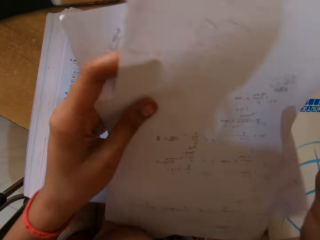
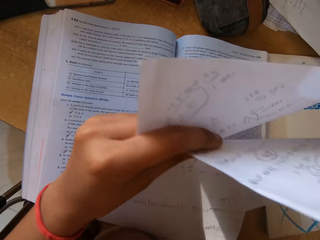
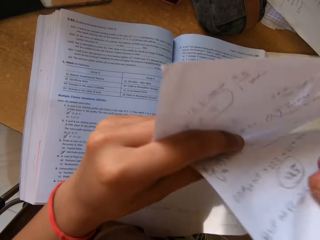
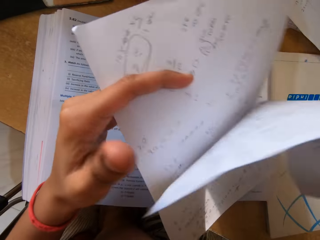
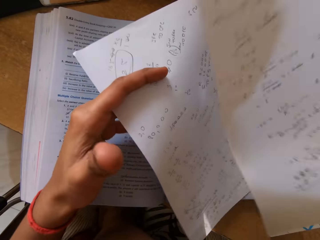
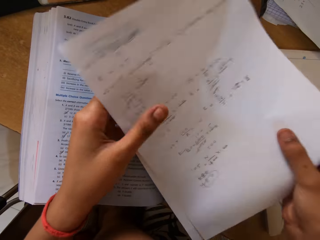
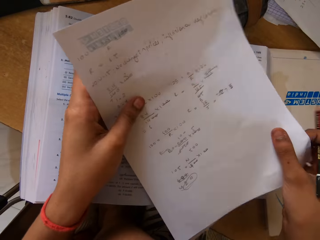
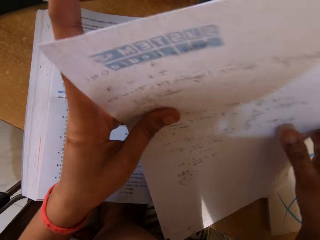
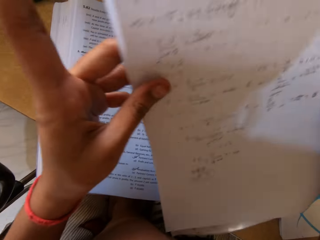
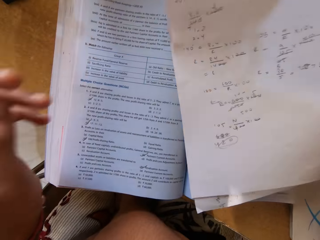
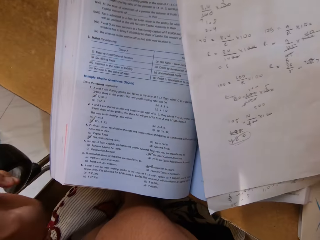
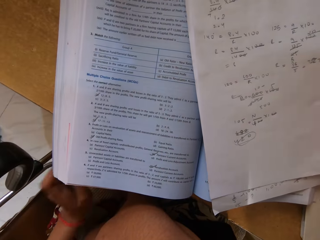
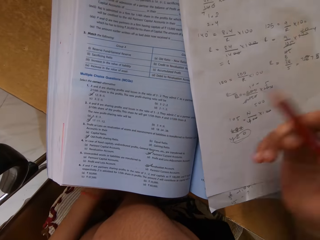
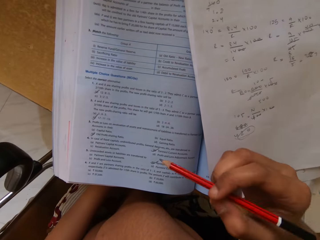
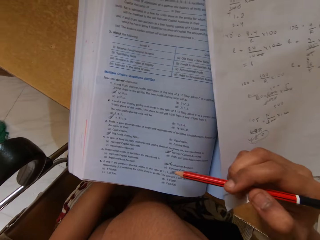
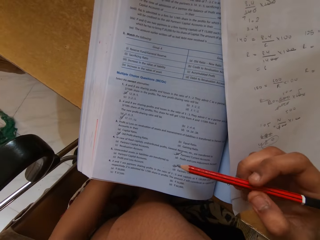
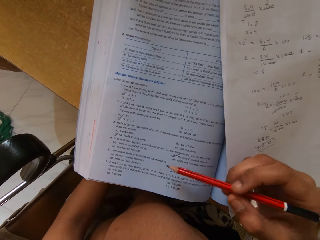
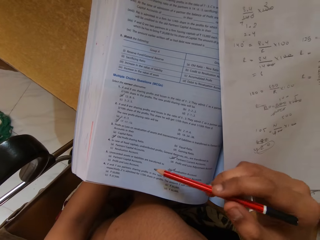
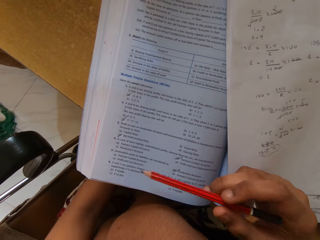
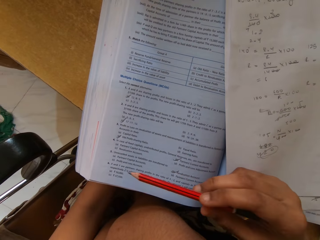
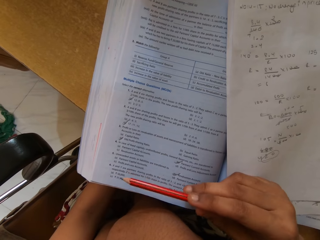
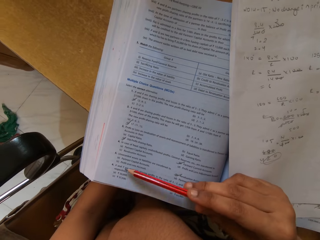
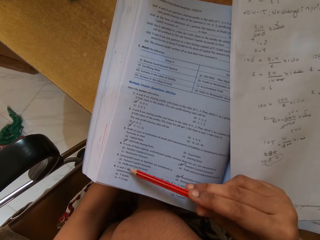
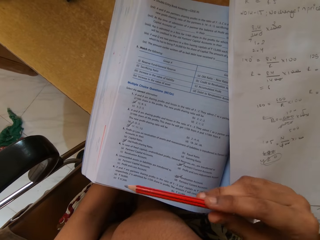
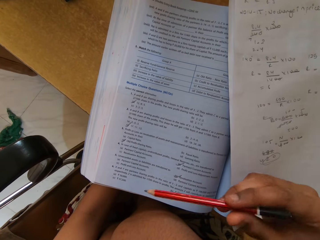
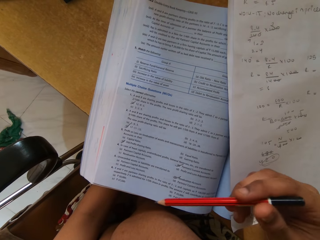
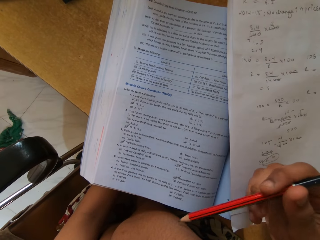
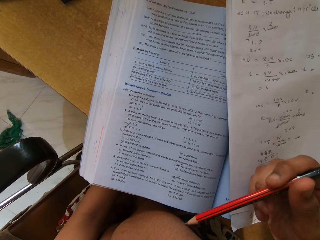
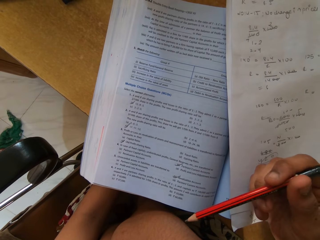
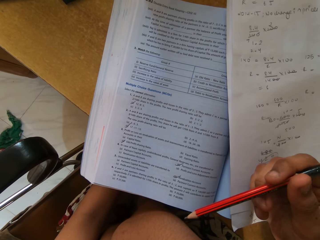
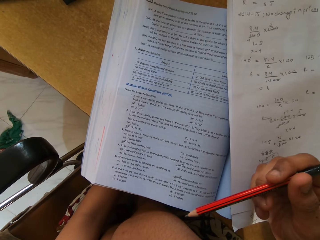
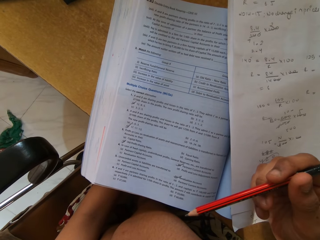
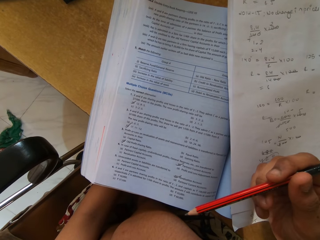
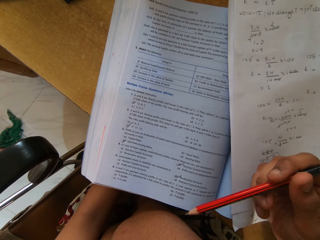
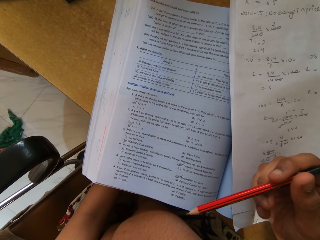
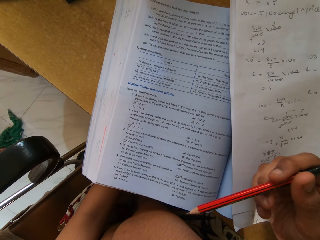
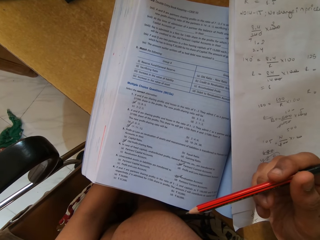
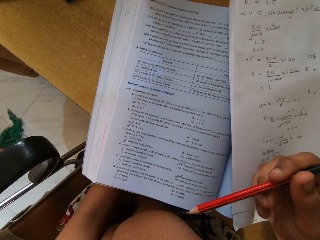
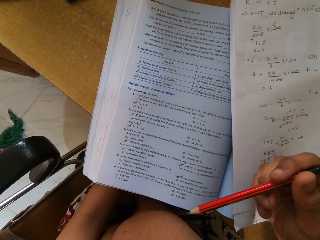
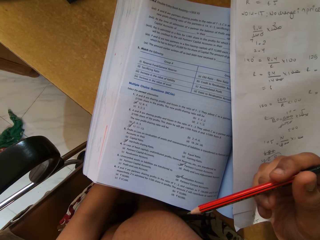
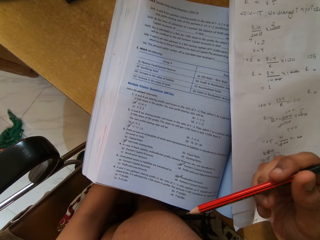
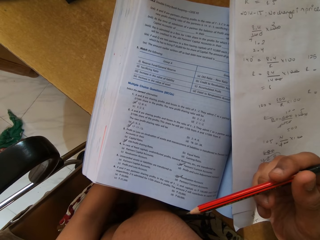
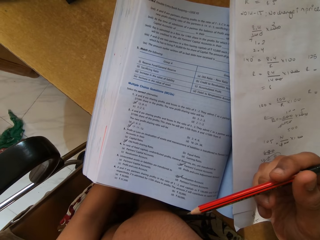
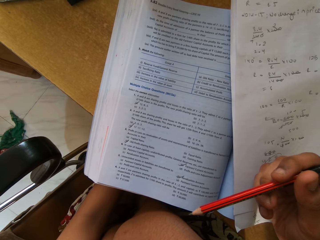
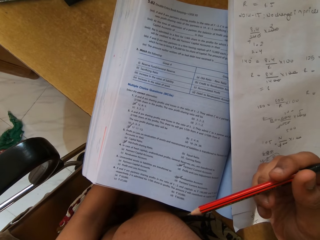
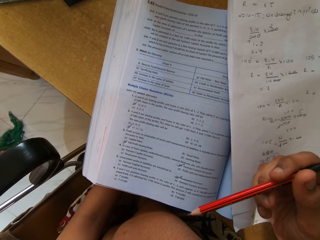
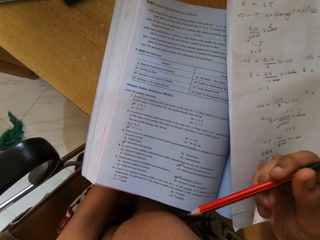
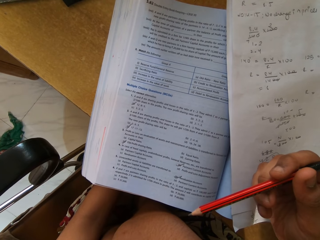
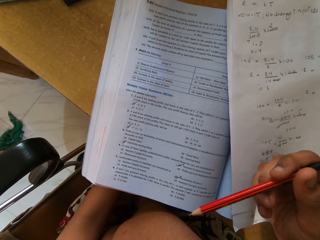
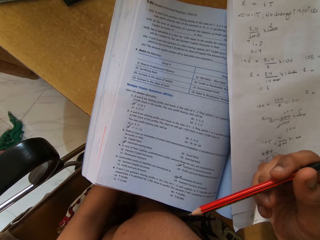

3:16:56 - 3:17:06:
The camera wearer places the papers on the book. They point at the book with the pencil. They read the book.

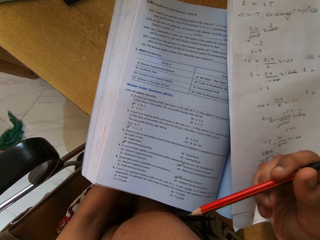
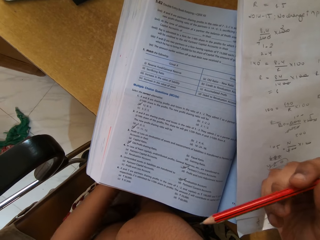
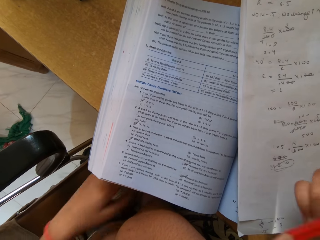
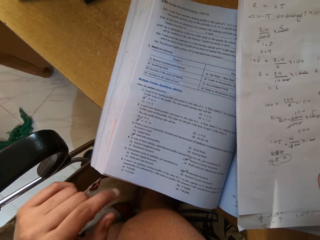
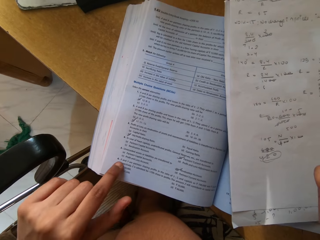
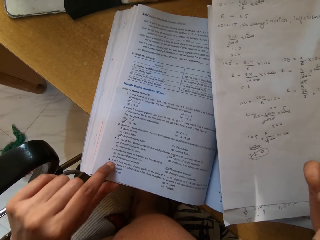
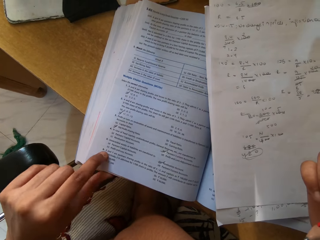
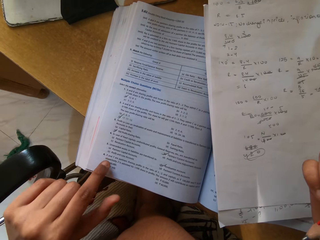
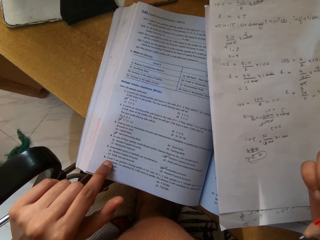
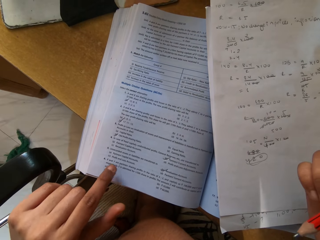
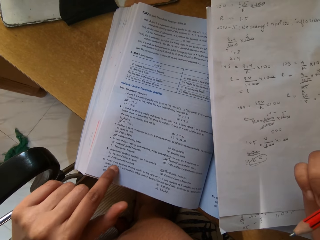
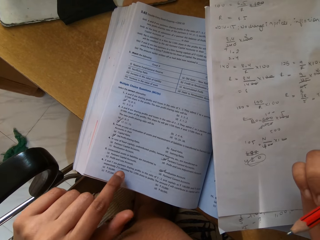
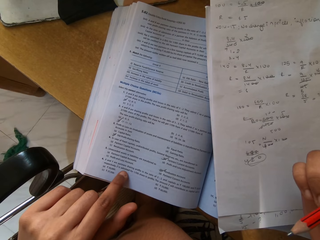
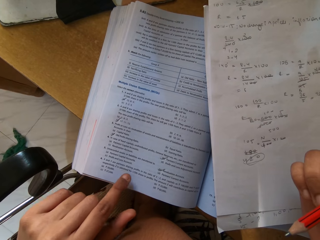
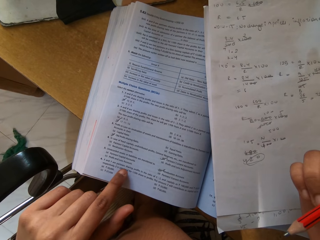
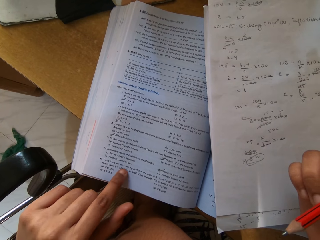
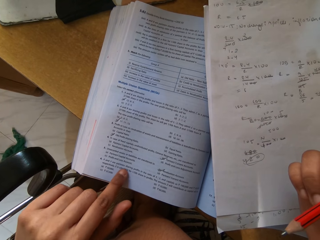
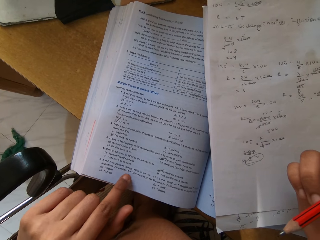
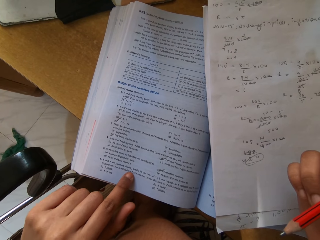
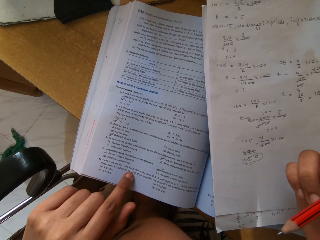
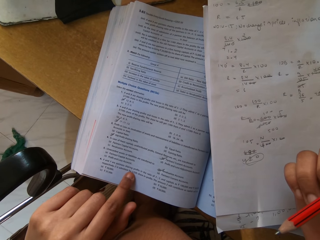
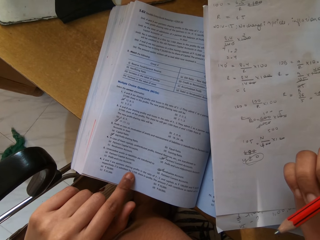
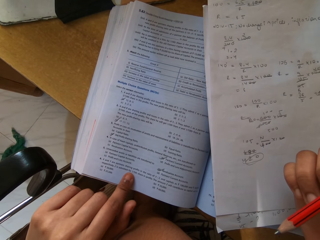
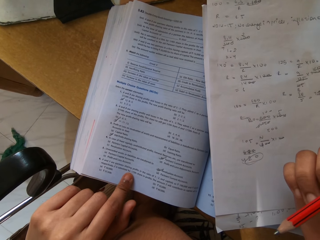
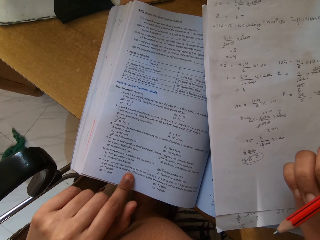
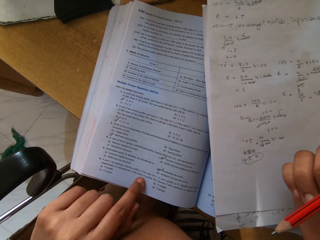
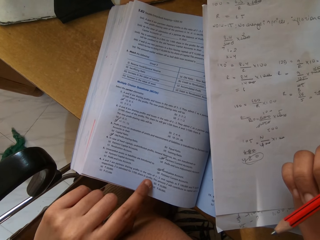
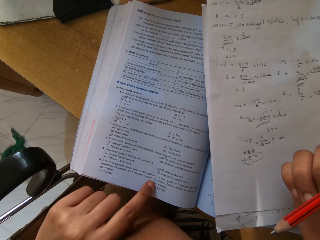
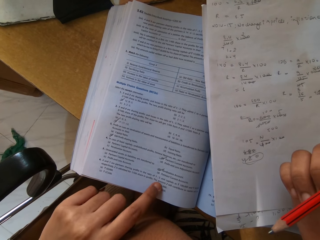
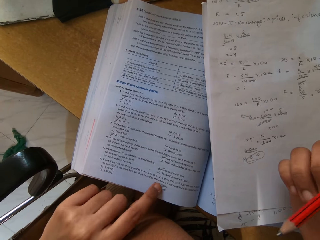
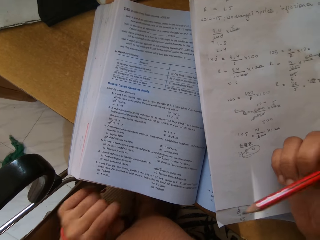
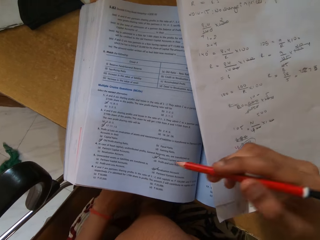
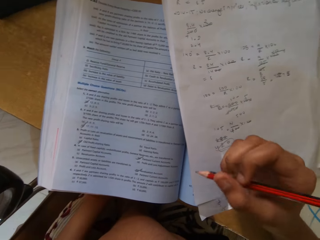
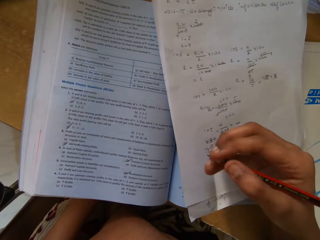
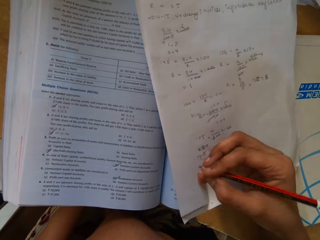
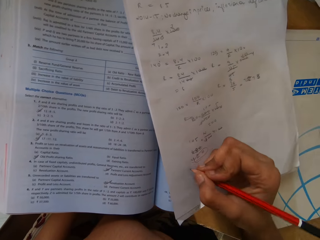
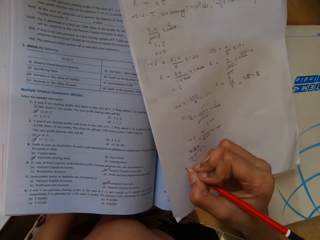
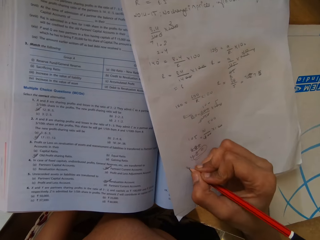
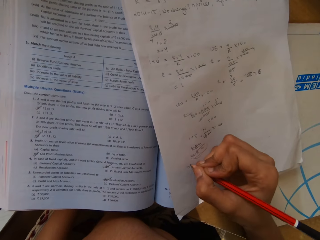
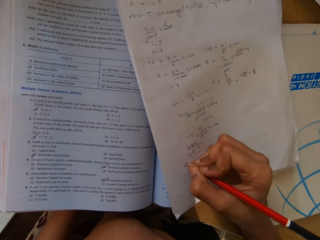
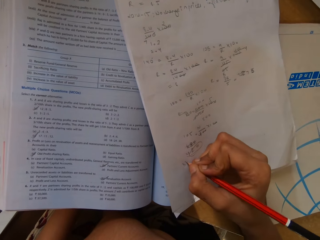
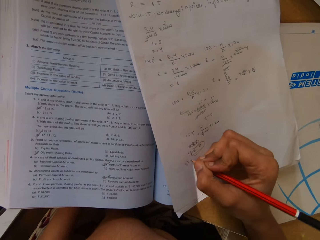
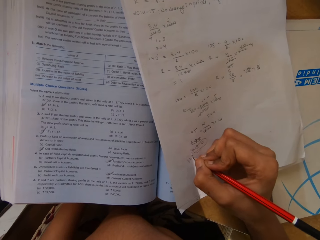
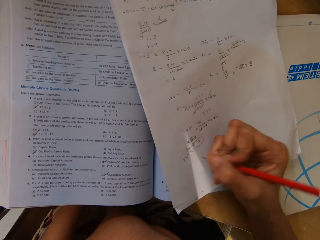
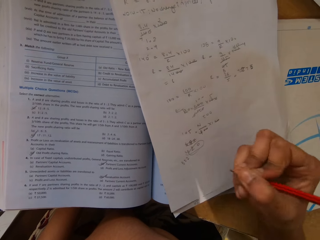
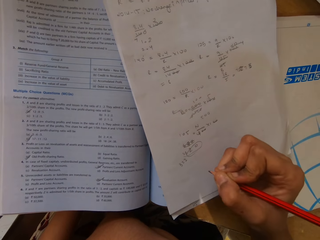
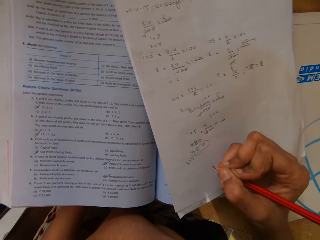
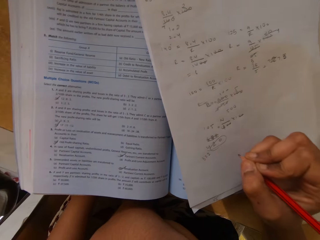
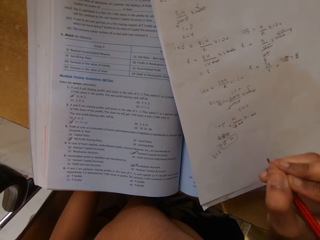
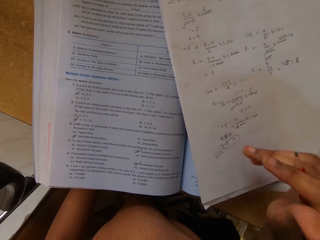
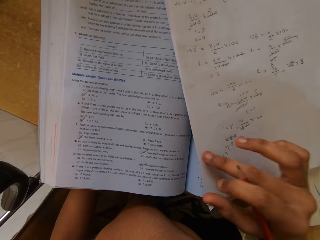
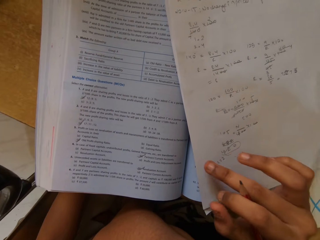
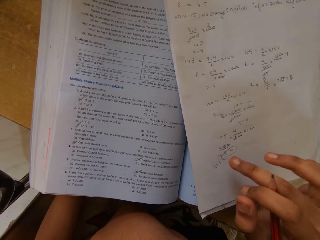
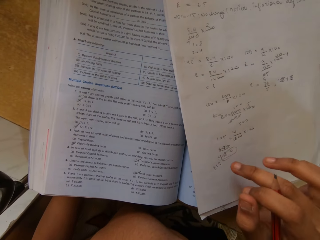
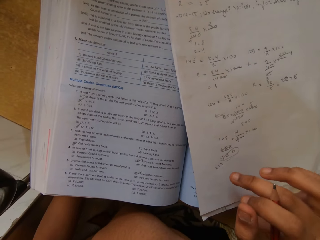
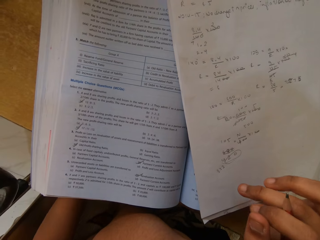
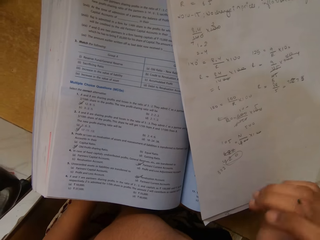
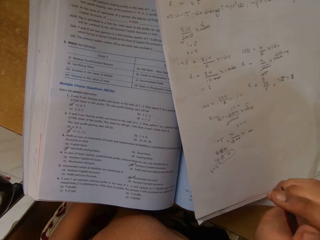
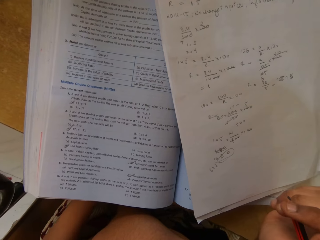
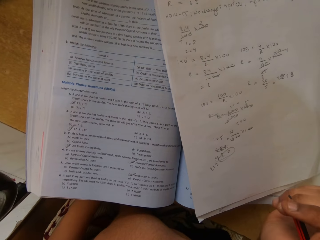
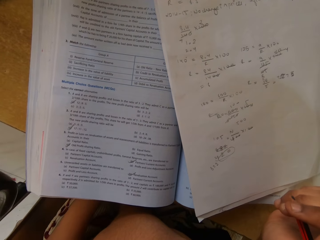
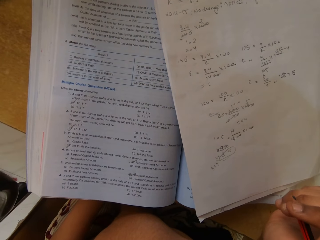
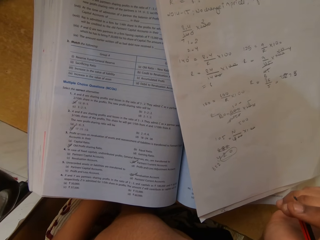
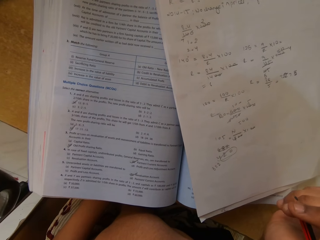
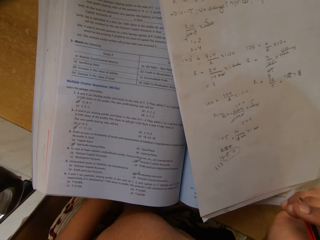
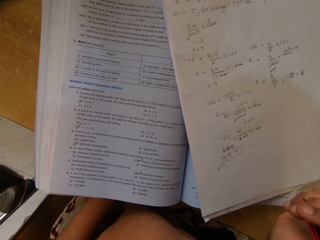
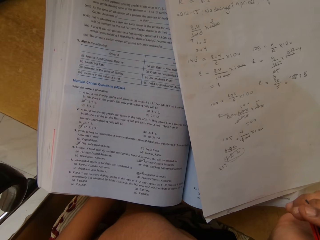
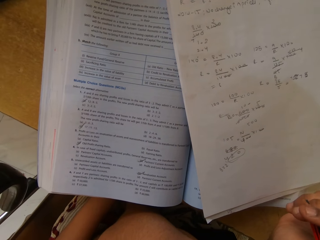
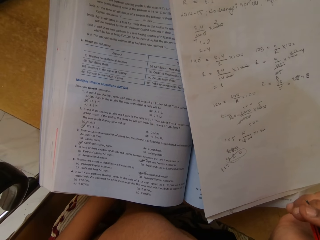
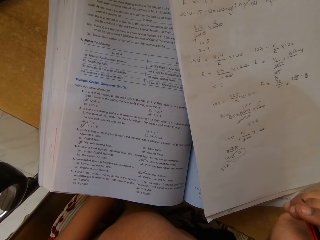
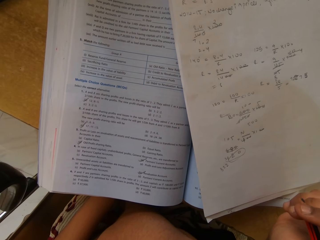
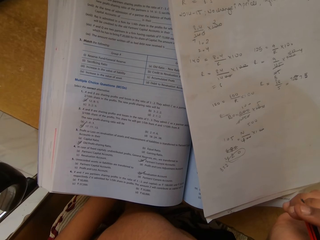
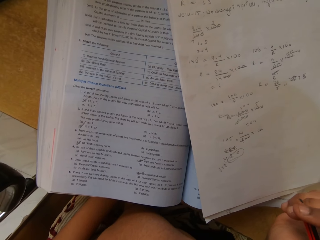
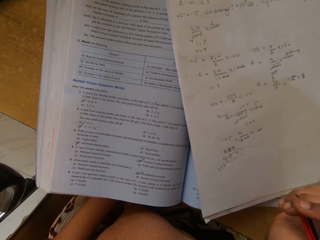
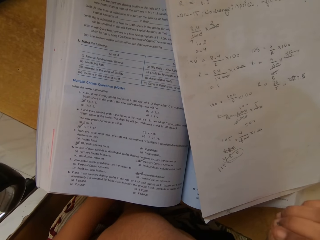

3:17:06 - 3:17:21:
The camera wearer points at the book with her hands. She touches the book. She writes on a paper with a pencil. She reads the book. She stares at the book.
